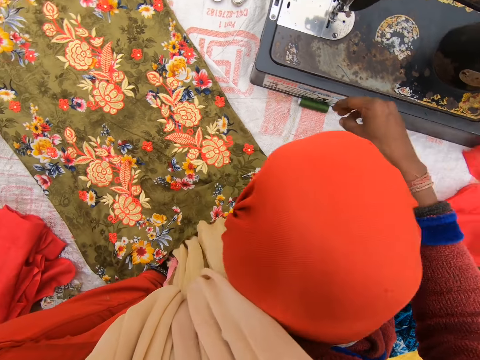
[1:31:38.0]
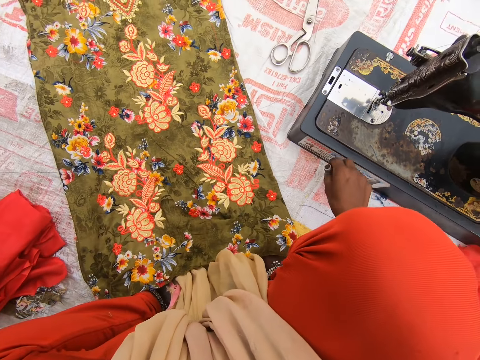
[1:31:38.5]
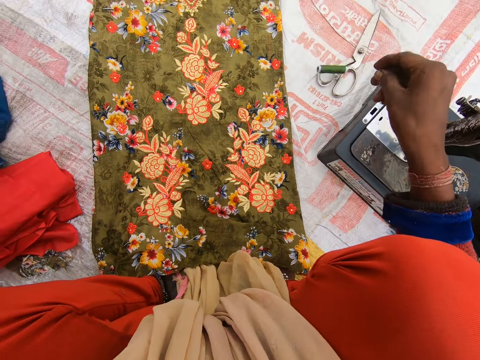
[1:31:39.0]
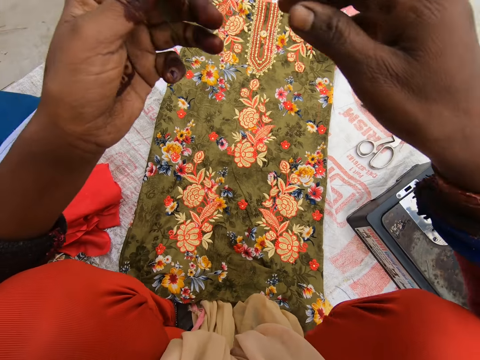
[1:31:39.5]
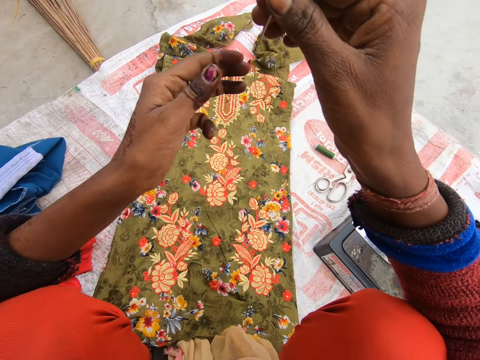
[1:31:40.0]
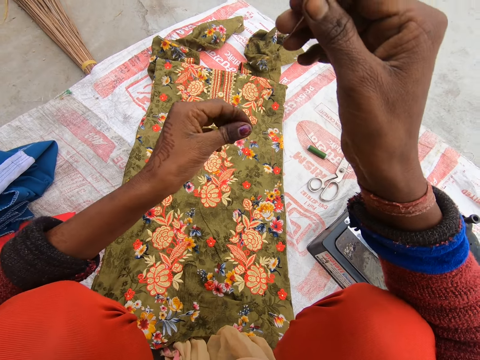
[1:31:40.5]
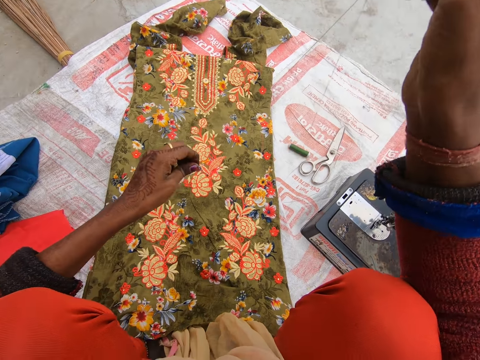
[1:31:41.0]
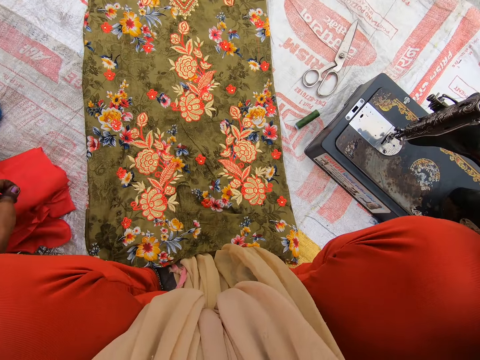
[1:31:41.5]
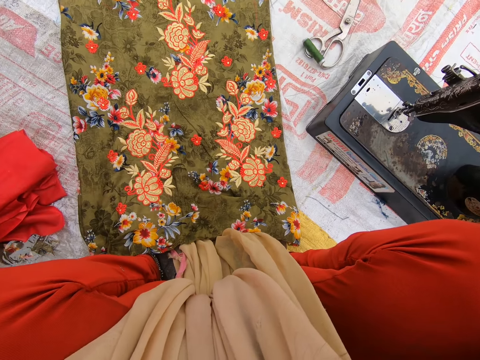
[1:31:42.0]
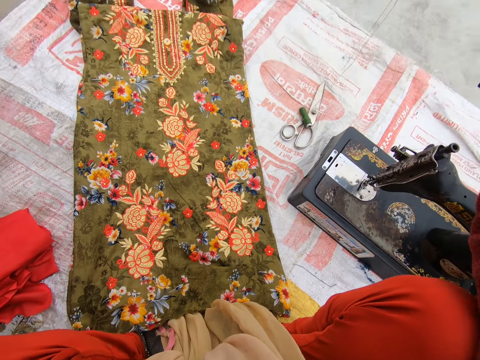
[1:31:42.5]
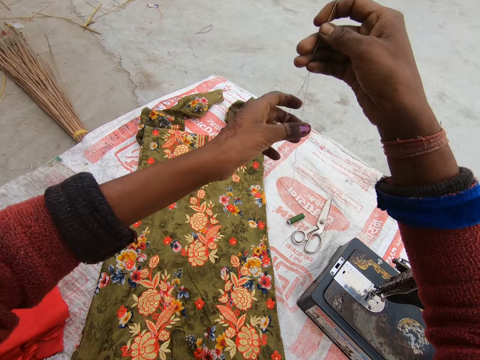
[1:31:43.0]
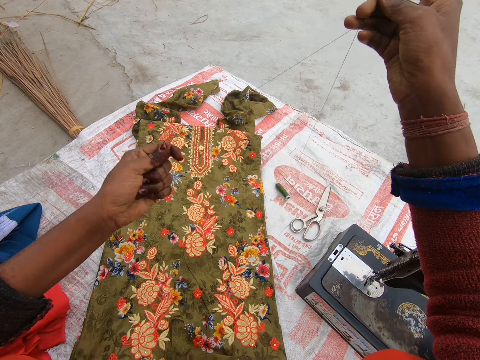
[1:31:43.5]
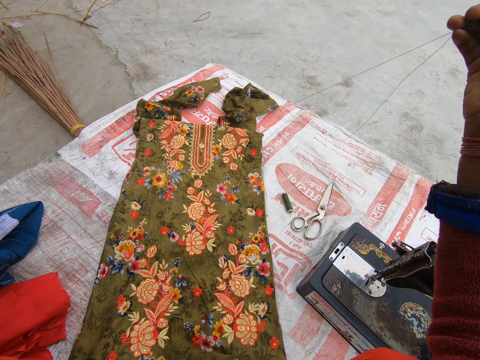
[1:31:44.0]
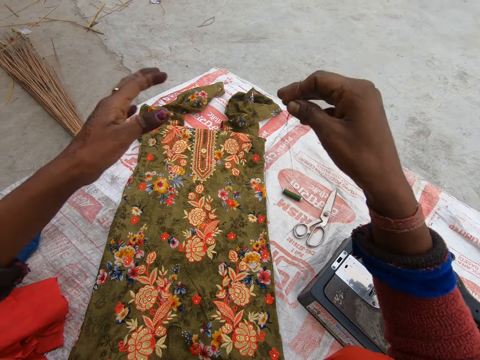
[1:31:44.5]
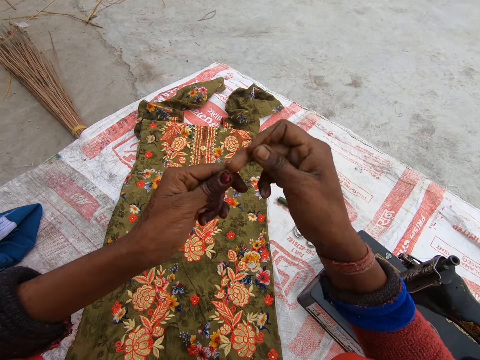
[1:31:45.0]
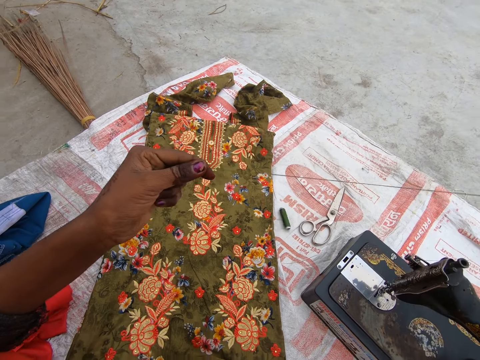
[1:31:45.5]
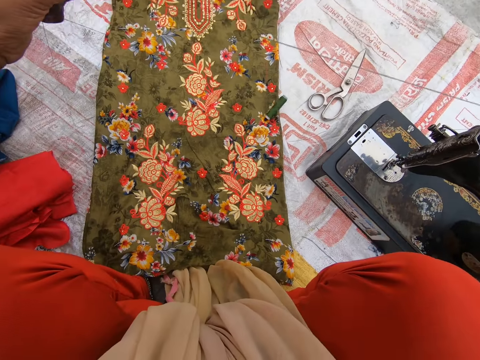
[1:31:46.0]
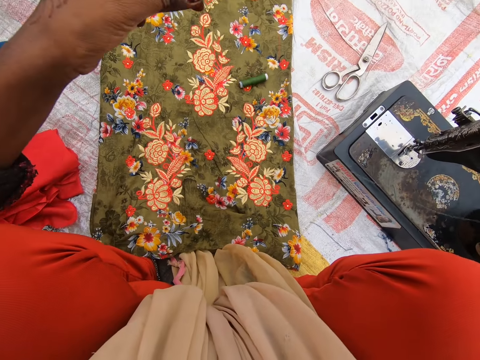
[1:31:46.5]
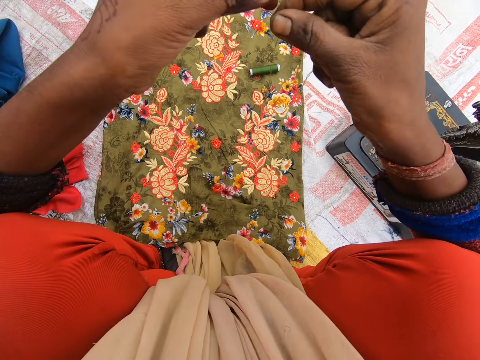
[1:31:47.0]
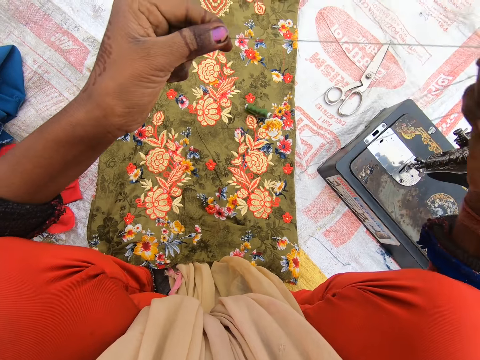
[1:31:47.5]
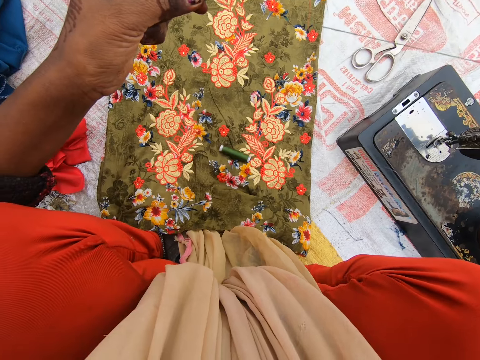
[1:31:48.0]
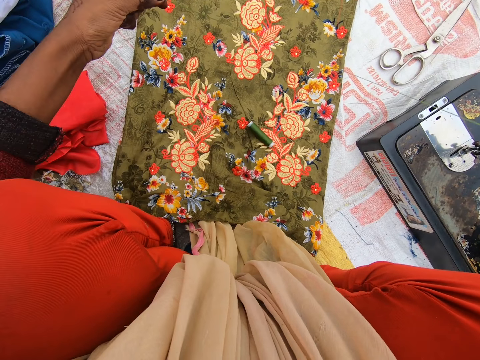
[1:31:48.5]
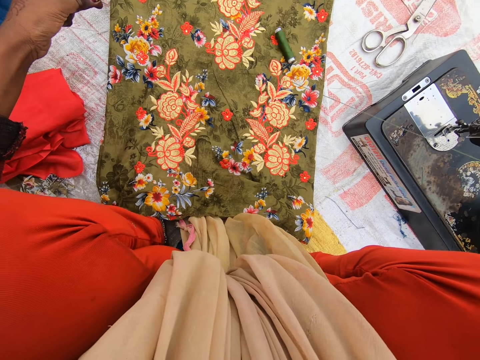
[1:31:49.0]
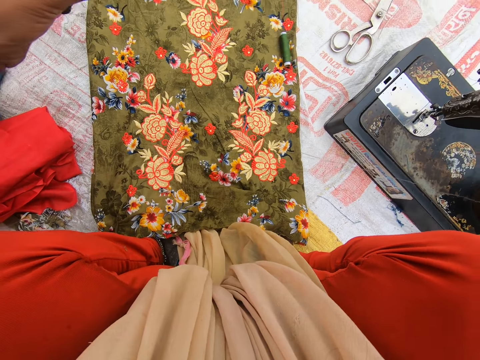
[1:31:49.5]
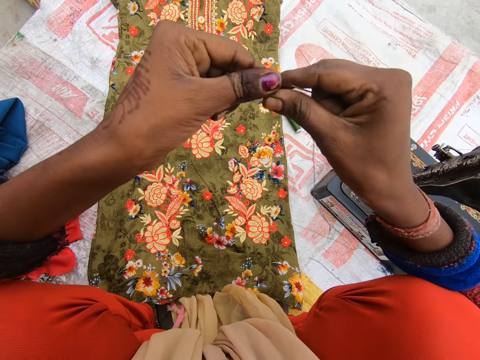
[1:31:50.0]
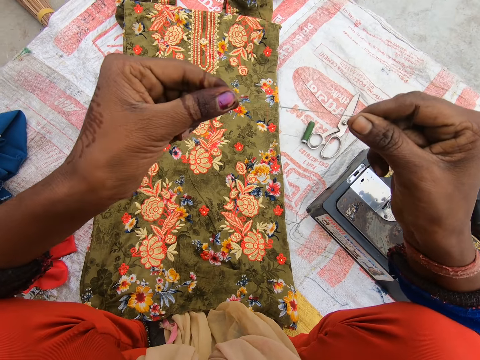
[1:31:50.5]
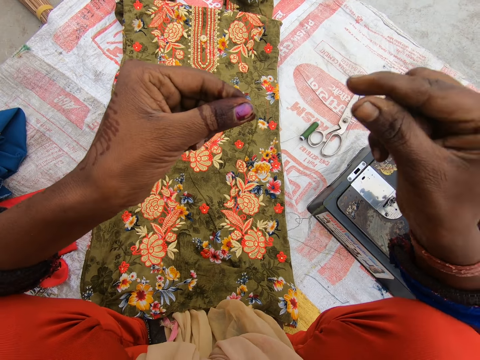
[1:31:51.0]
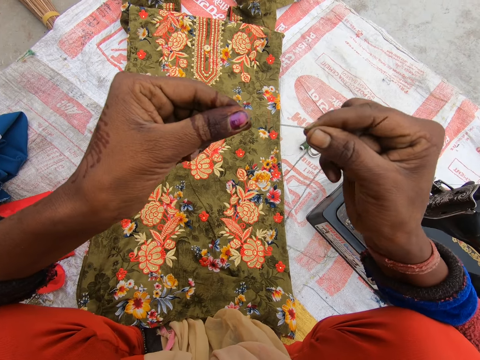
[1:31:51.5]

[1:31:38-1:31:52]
The camera wearer moves the thread spool on the floor. She pulls the thread in her hands. She threads from the thread spool.

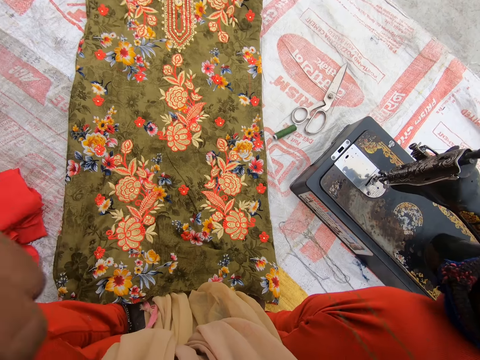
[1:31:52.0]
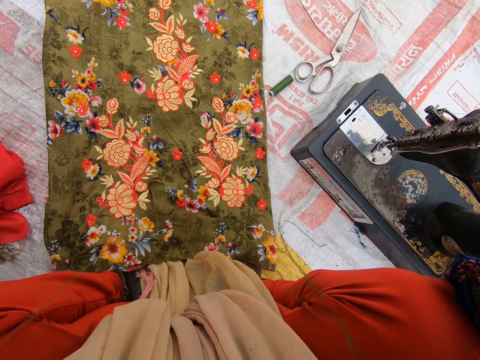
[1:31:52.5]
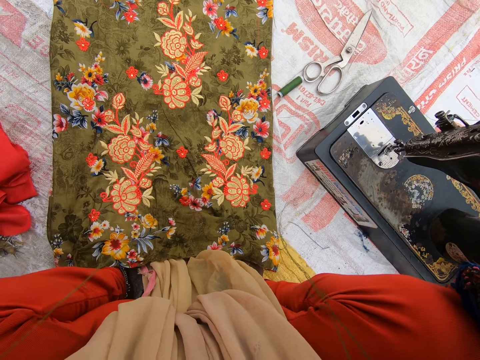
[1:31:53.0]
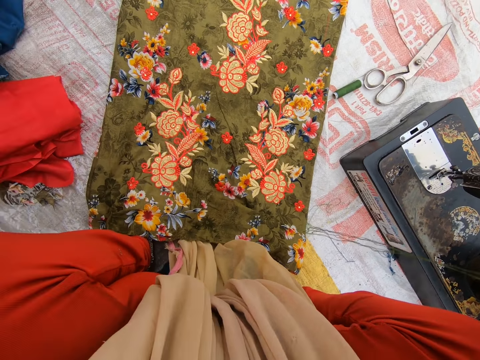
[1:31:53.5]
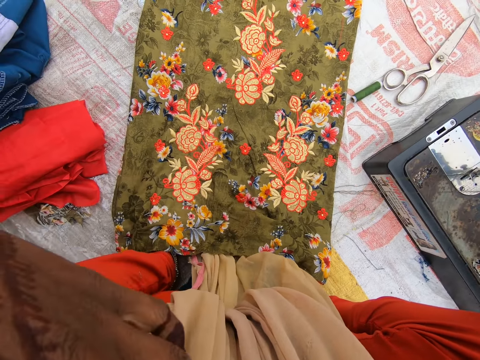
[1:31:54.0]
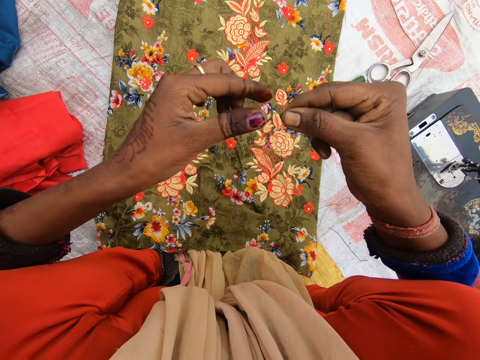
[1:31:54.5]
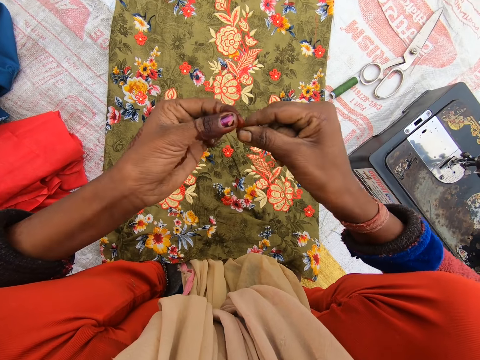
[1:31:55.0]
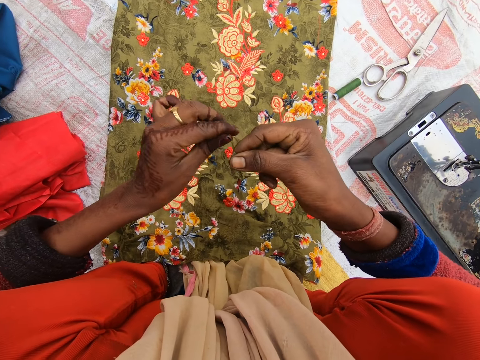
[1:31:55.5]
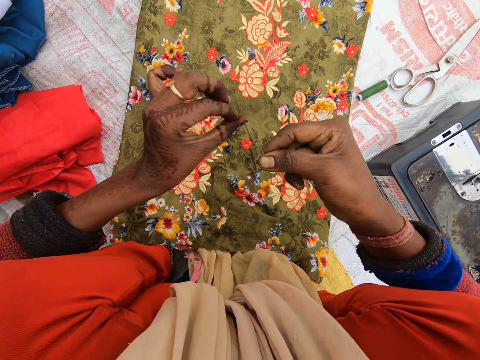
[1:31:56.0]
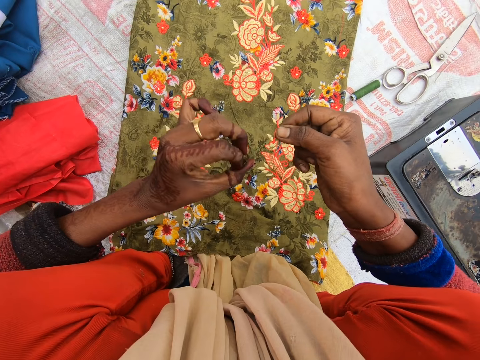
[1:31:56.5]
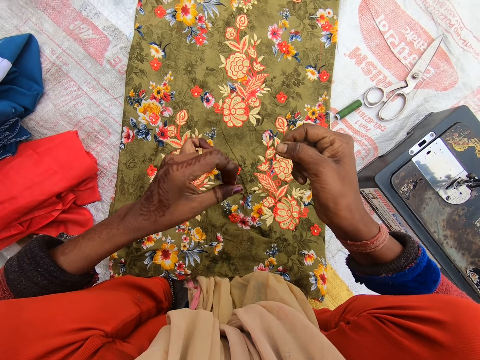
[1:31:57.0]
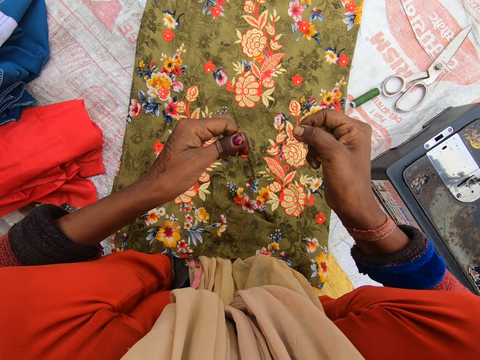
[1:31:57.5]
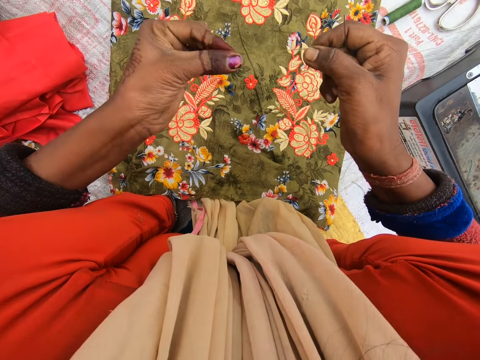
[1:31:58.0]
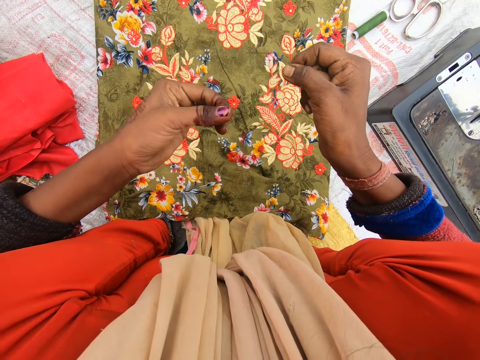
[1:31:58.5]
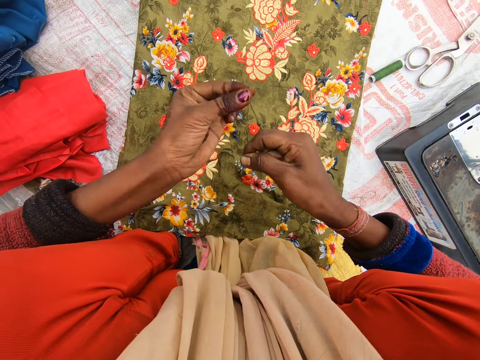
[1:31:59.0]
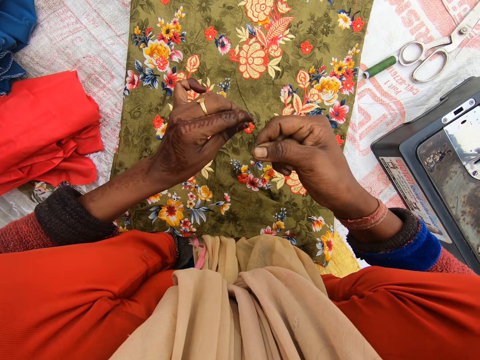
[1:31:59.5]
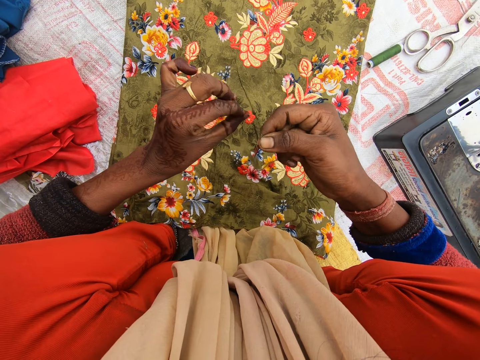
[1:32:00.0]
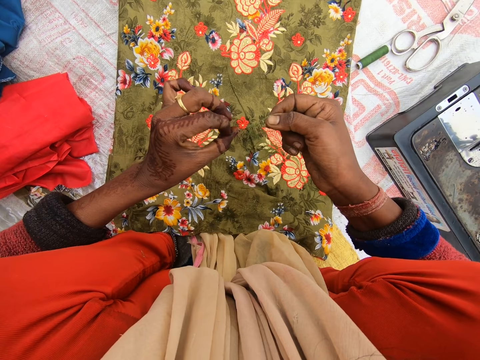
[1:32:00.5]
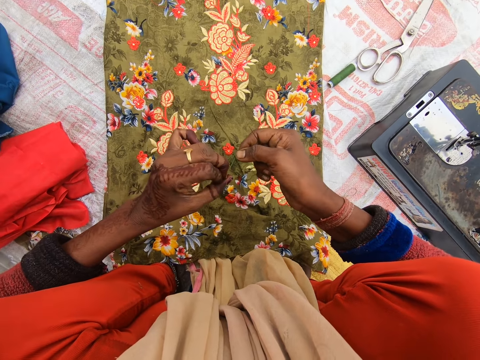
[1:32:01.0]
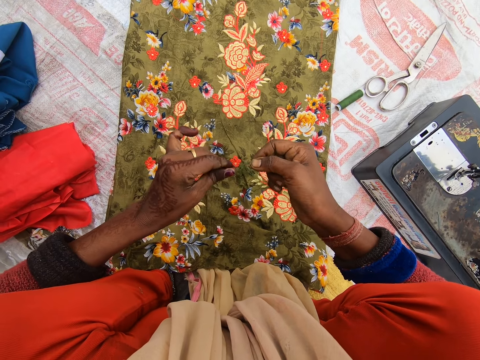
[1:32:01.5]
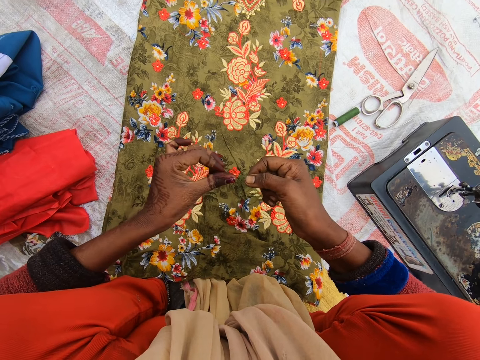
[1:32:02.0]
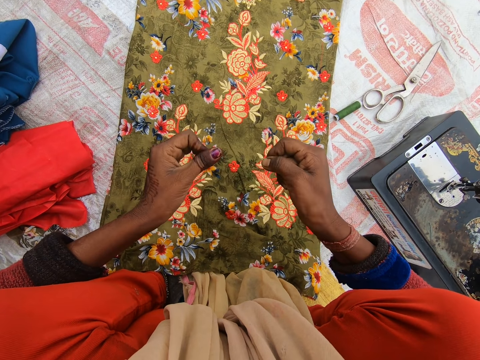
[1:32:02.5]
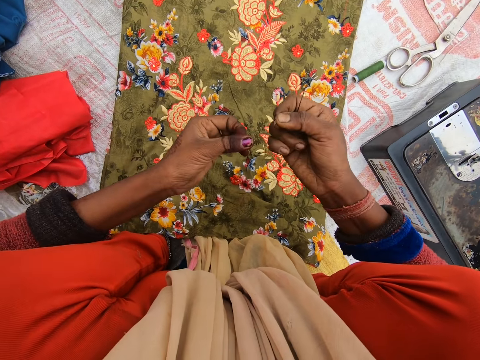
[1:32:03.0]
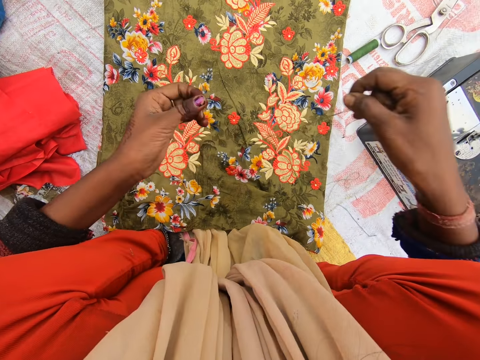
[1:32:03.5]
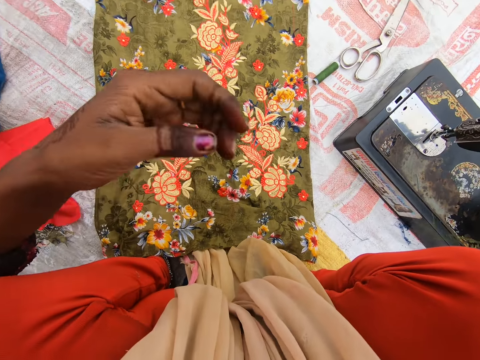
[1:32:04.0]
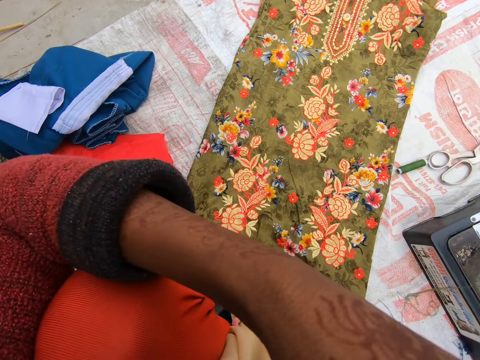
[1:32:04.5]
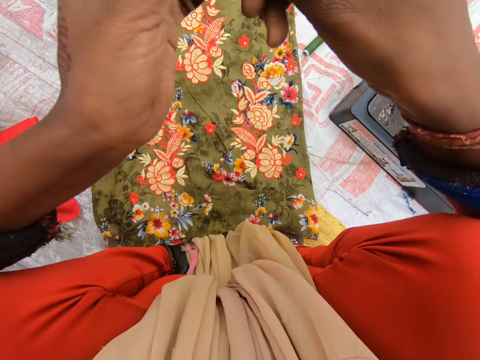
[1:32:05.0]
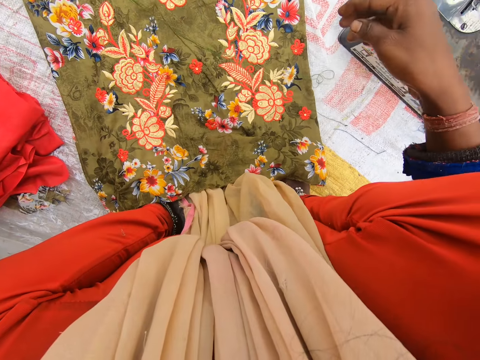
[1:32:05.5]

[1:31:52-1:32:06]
The camera wearer ties the thread together with her hands.
